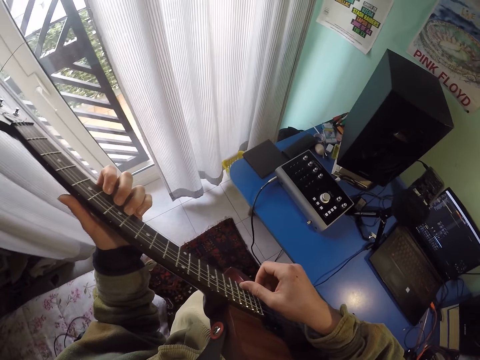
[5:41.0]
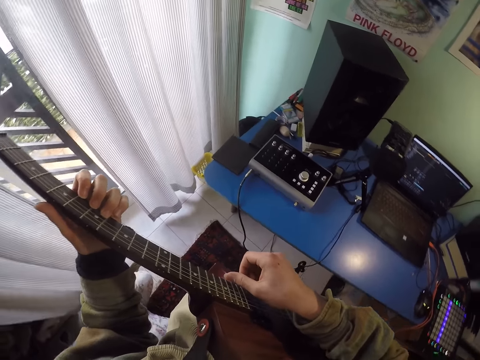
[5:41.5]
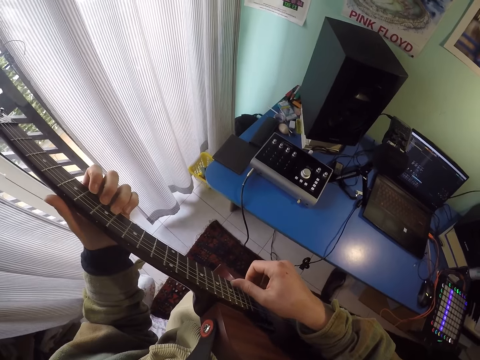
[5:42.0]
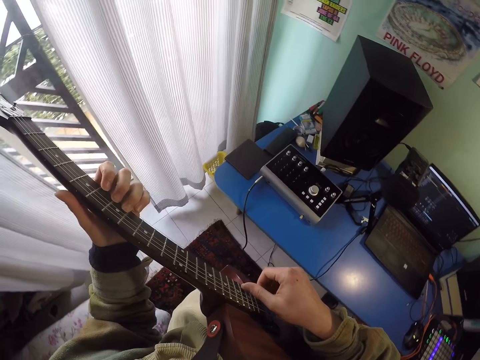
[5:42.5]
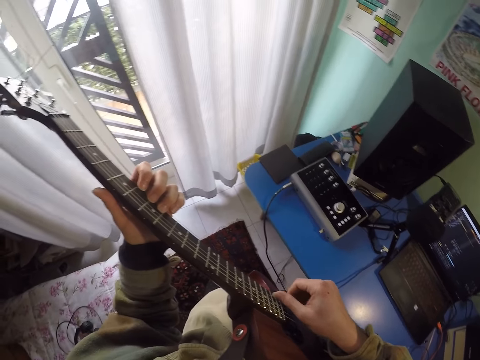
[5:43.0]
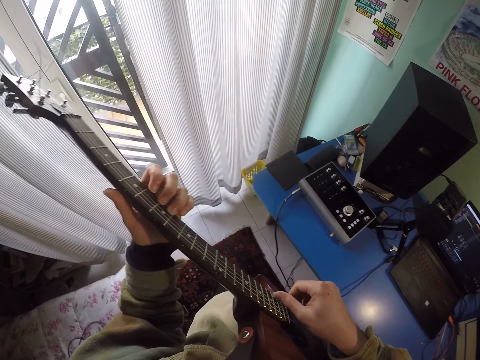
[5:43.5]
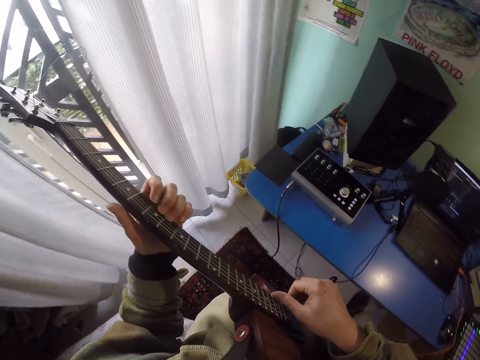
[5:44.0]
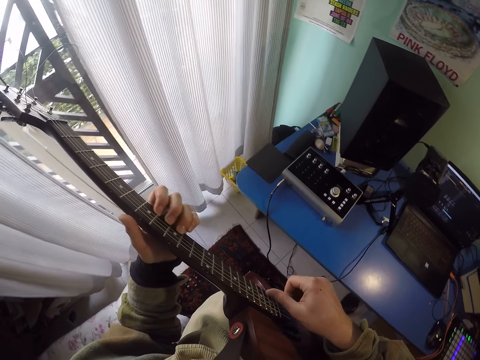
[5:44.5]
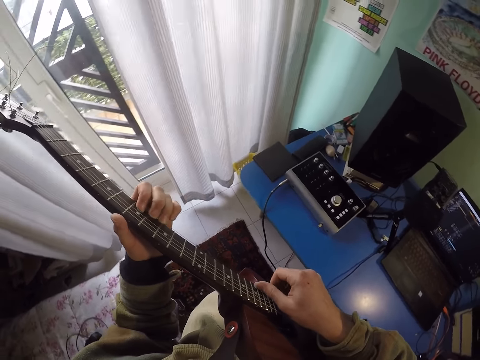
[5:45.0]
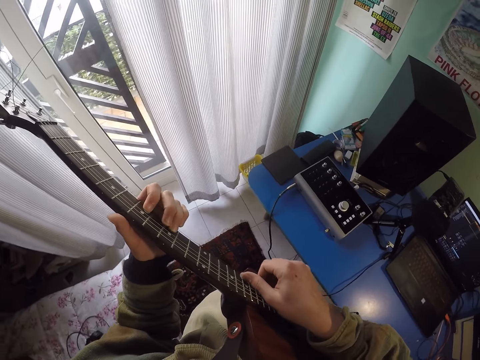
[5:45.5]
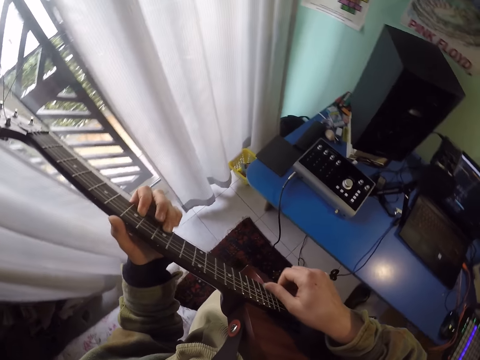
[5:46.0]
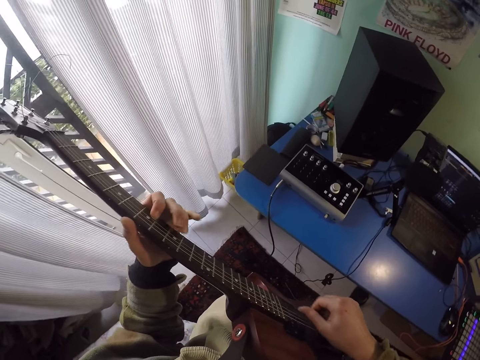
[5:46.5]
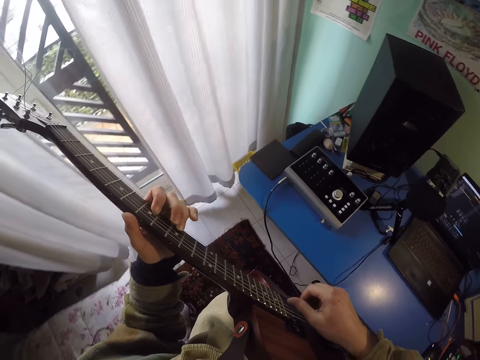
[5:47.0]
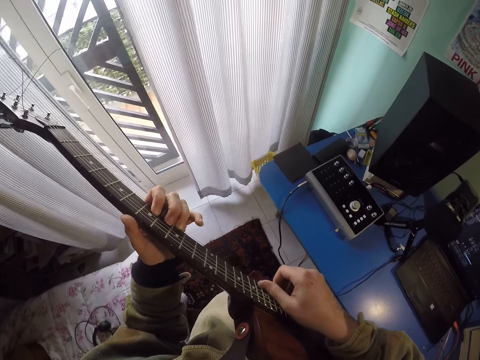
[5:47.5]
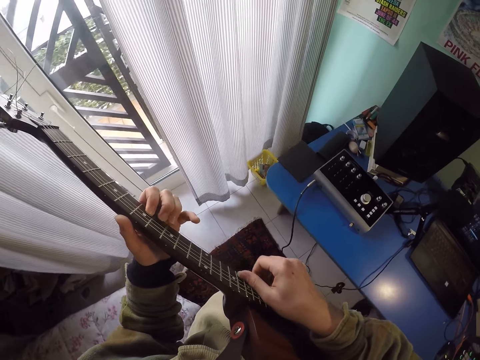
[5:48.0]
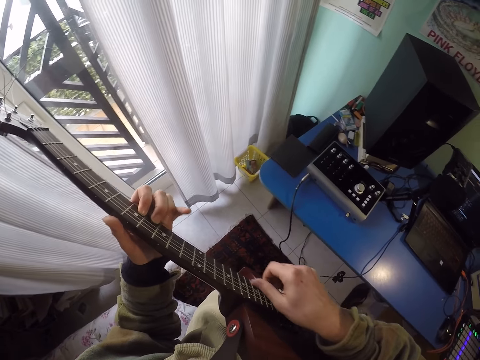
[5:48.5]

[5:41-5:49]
The camera wearer plucks the guitar strings.

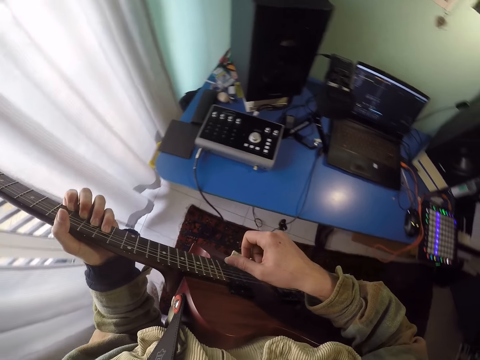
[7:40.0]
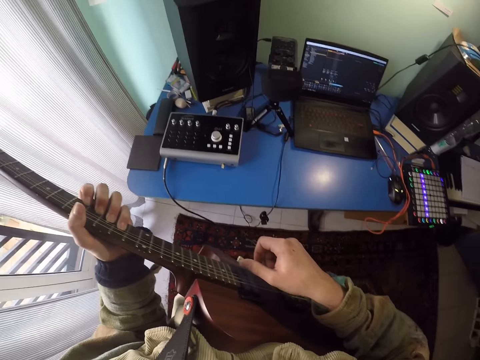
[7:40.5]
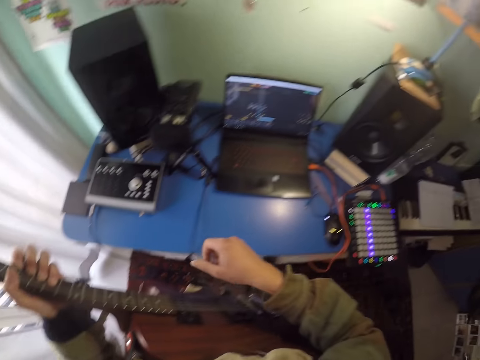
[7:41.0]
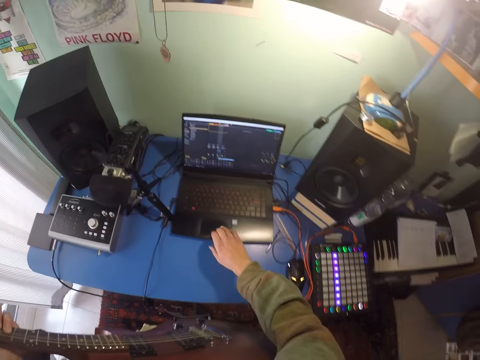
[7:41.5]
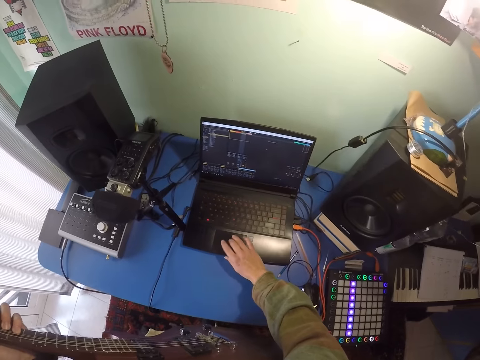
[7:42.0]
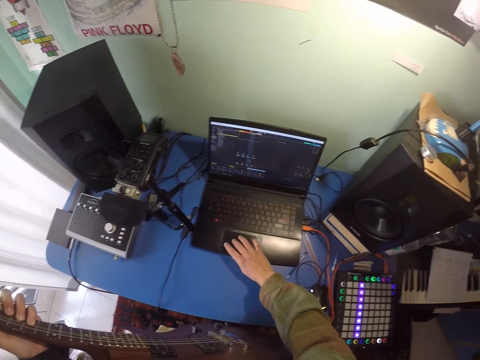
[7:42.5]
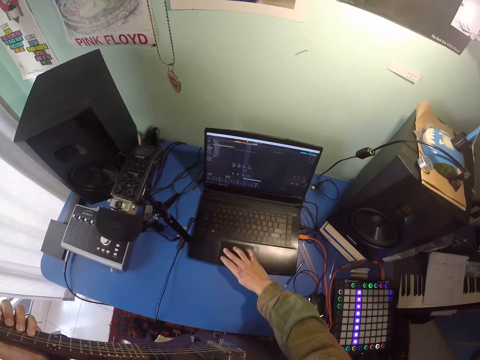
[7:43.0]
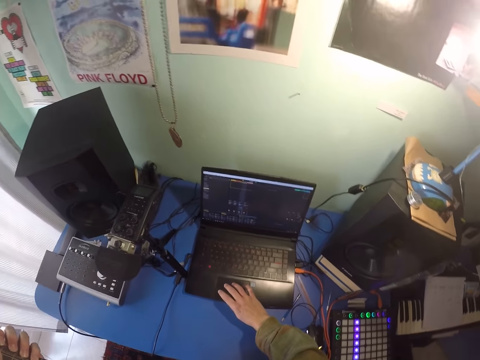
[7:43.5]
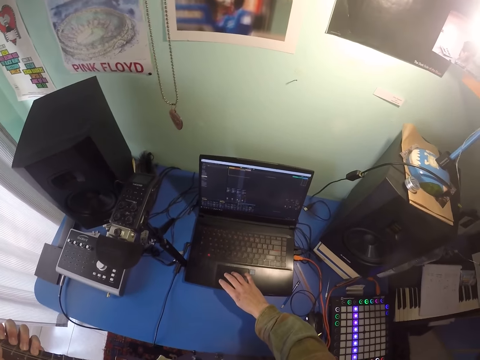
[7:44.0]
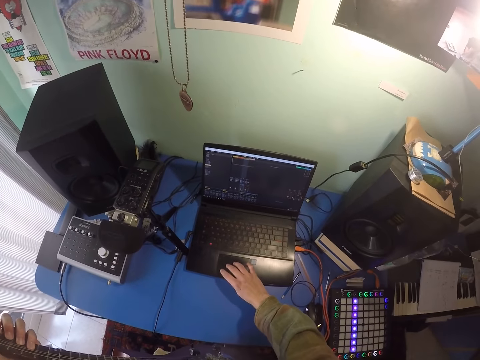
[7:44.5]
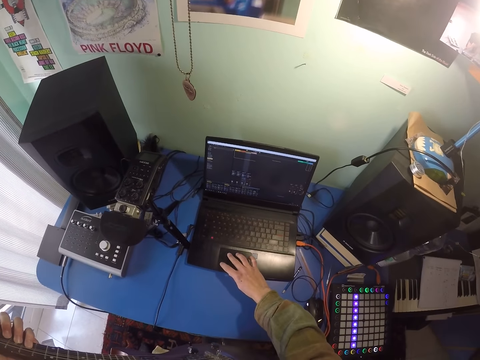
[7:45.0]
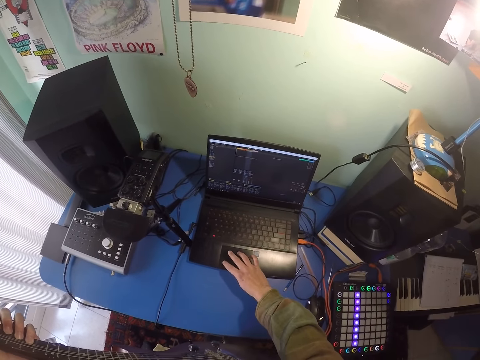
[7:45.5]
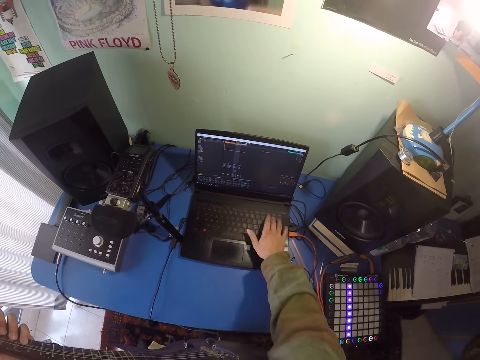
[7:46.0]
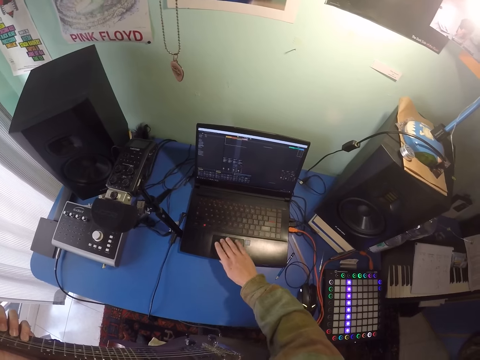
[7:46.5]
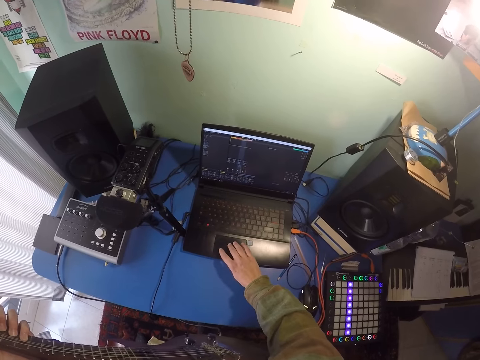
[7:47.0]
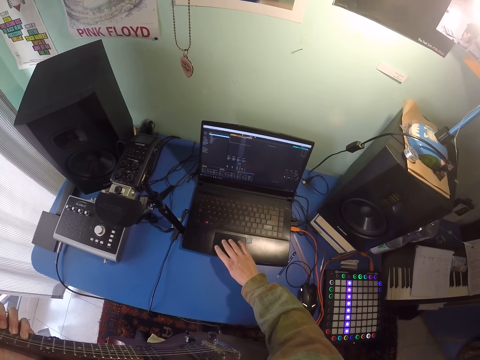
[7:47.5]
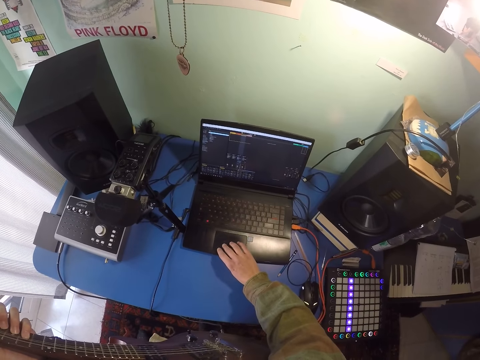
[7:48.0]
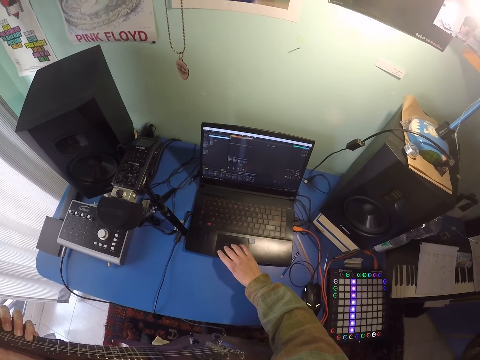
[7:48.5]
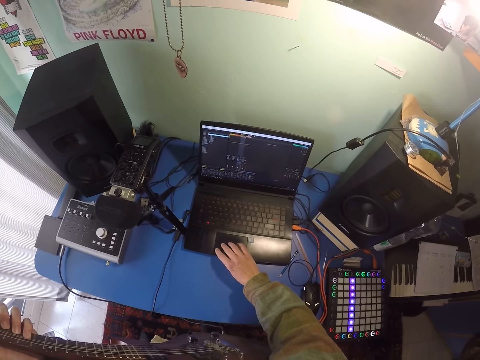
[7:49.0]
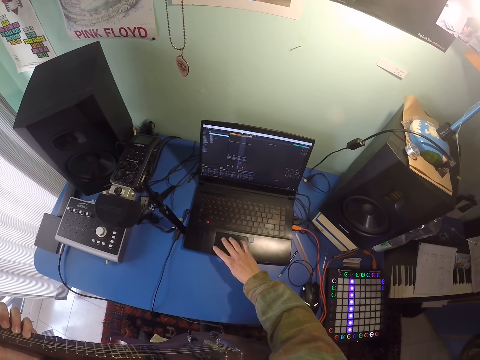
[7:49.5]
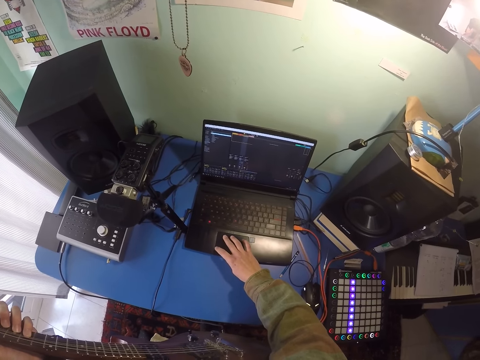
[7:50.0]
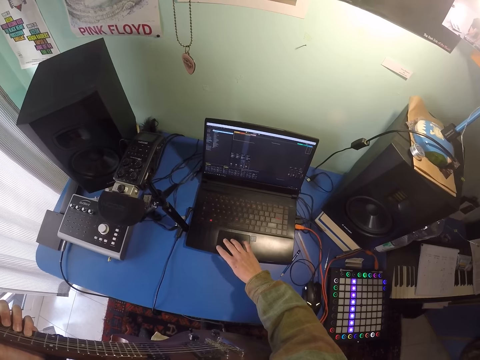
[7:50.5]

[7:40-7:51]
The camera wearer operates the laptop.

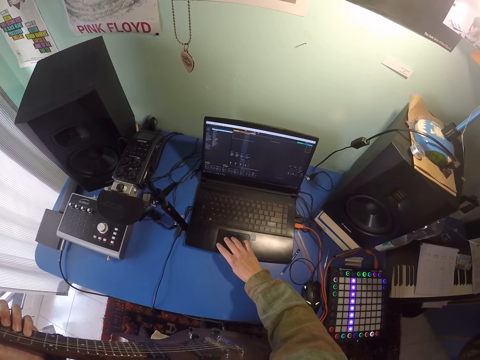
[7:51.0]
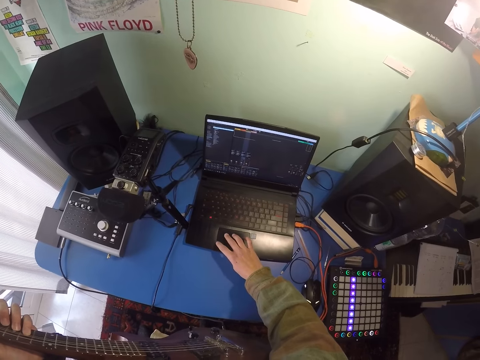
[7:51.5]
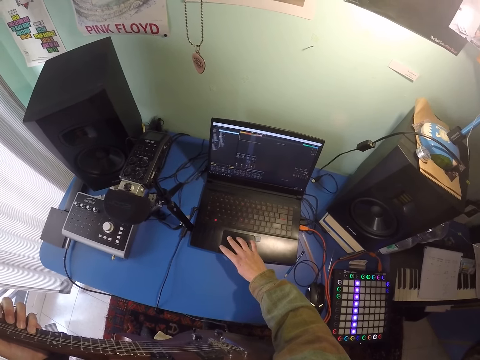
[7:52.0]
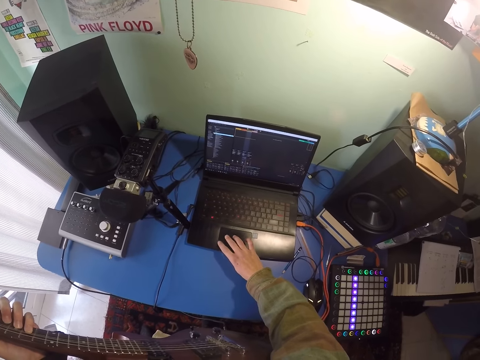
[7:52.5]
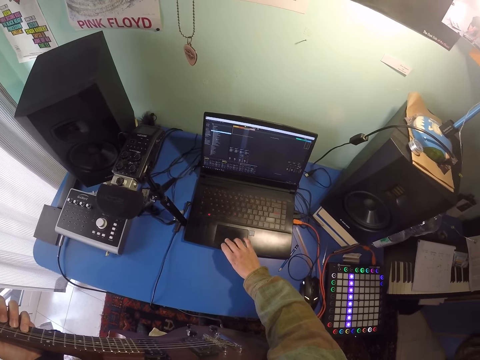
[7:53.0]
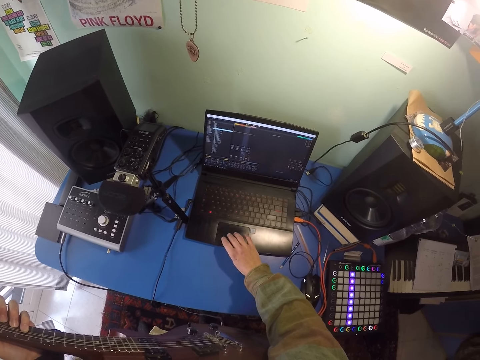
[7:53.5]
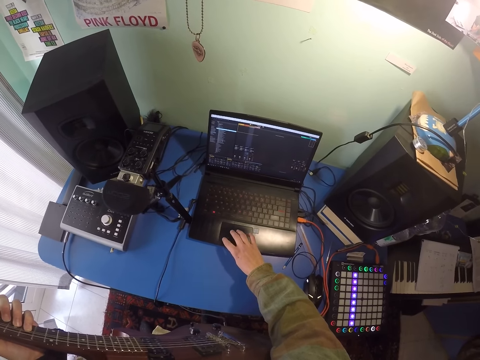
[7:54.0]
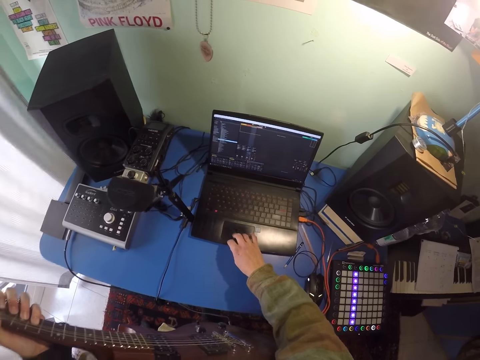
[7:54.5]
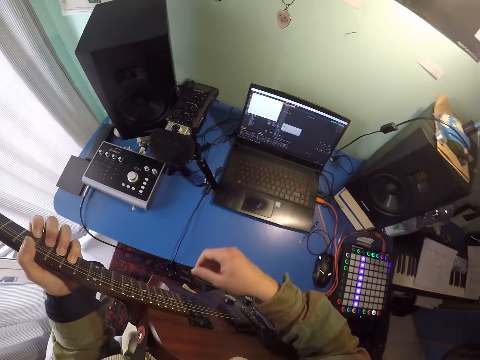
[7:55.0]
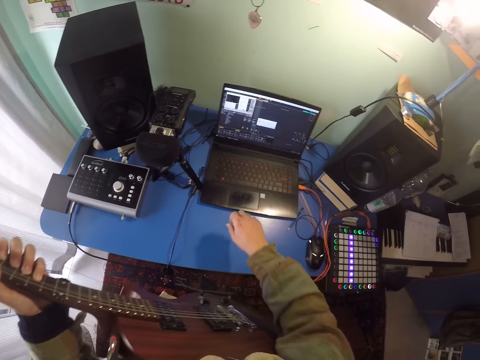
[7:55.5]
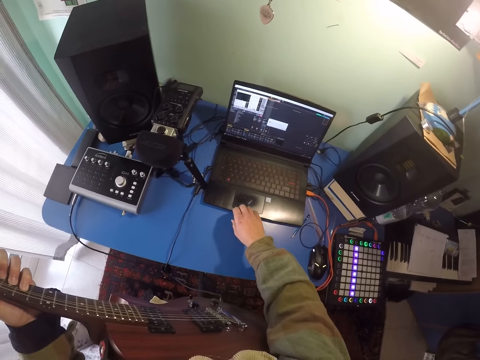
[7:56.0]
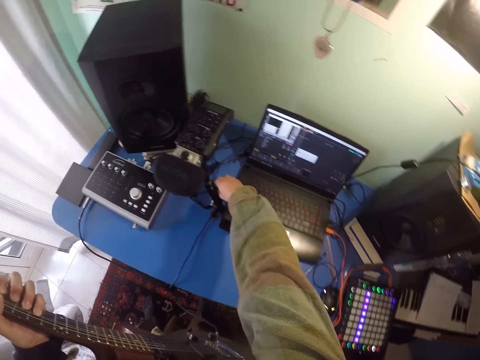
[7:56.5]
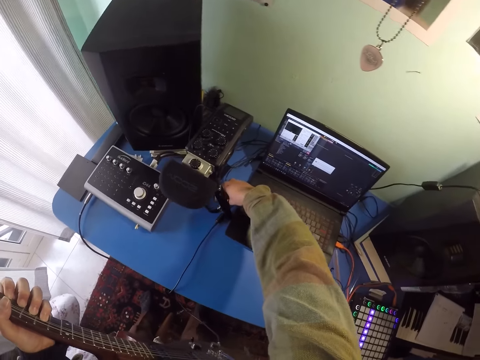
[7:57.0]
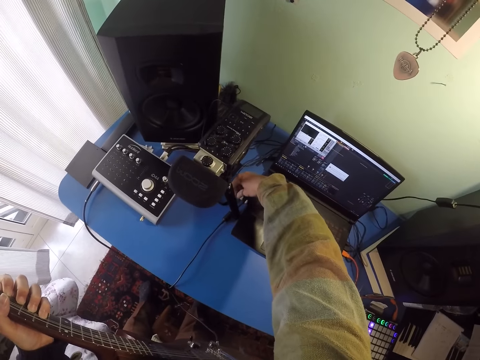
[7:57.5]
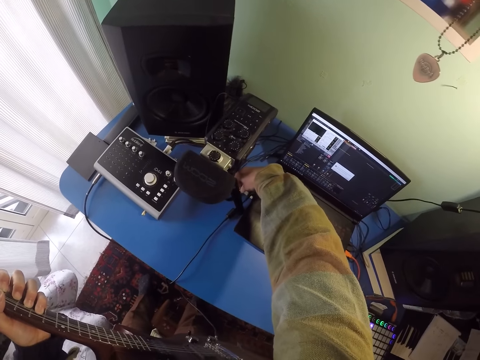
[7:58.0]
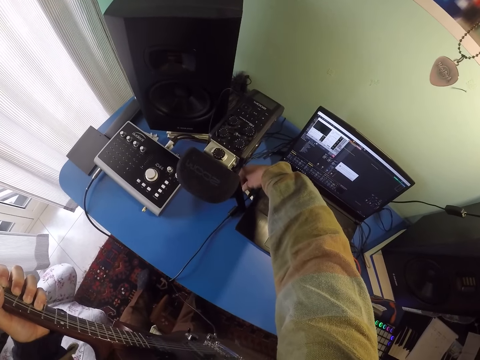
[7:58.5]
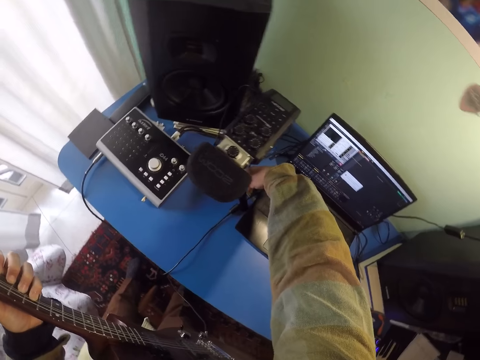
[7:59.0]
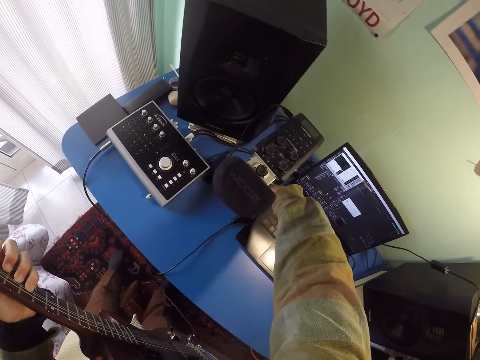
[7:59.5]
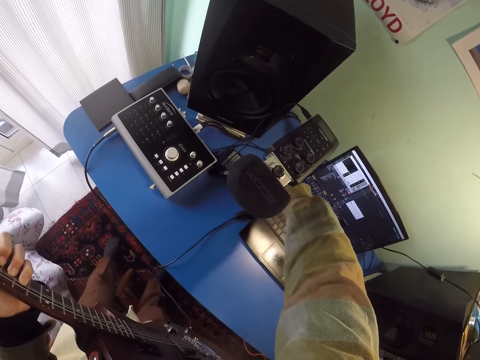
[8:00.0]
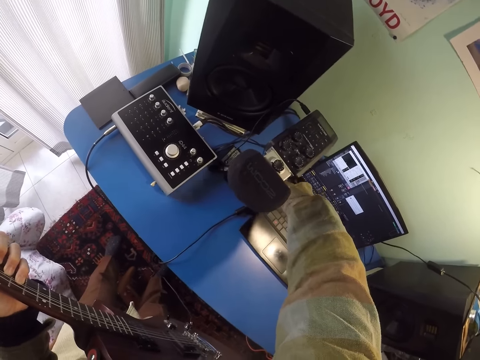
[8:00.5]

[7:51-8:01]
The camera wearer connects a cable to the laptop. They move wires on the table.
